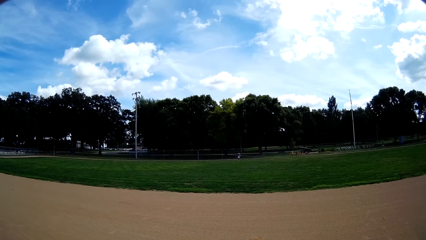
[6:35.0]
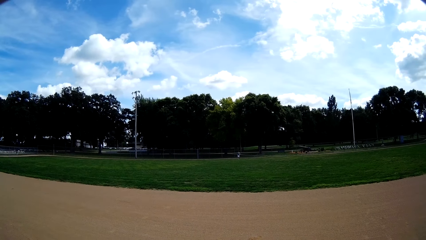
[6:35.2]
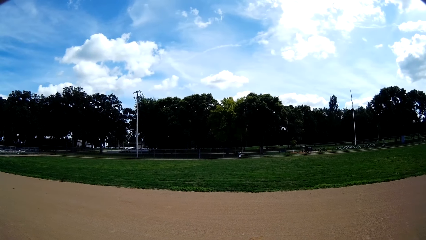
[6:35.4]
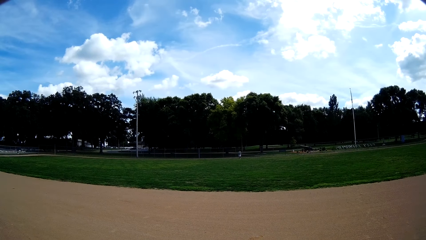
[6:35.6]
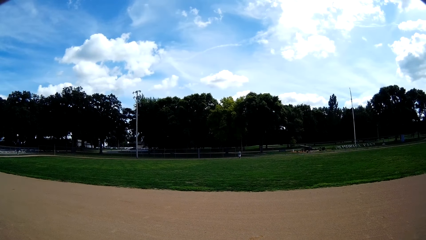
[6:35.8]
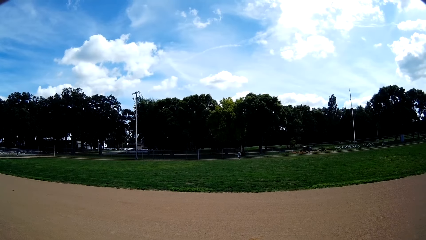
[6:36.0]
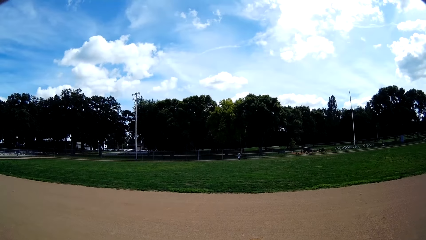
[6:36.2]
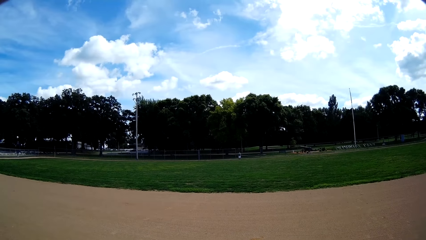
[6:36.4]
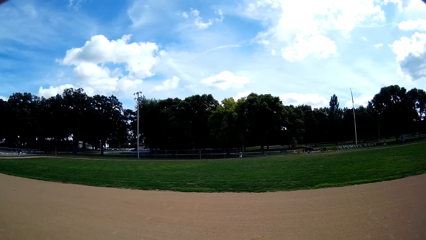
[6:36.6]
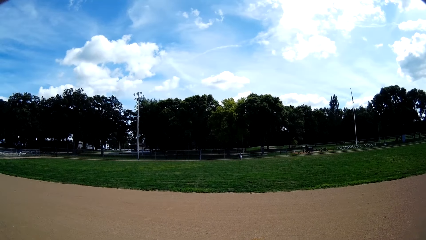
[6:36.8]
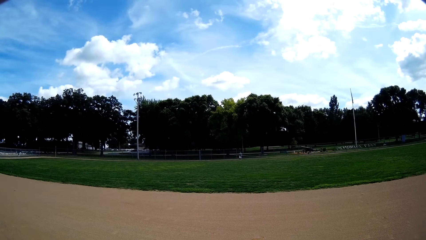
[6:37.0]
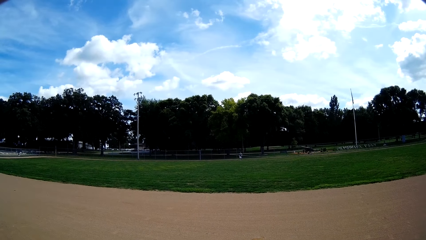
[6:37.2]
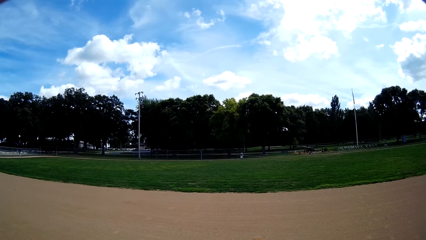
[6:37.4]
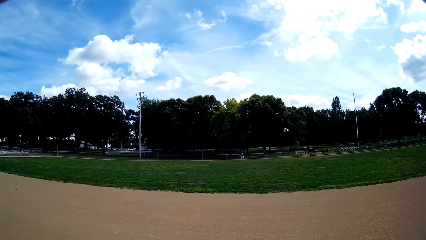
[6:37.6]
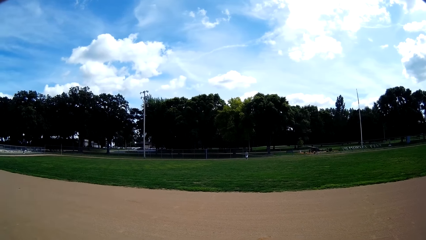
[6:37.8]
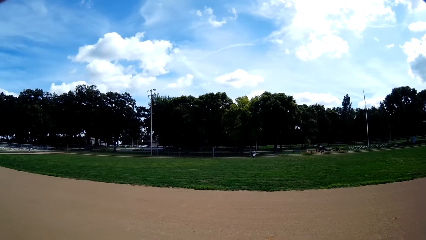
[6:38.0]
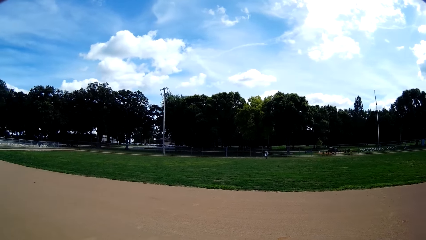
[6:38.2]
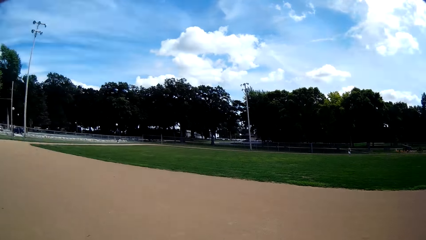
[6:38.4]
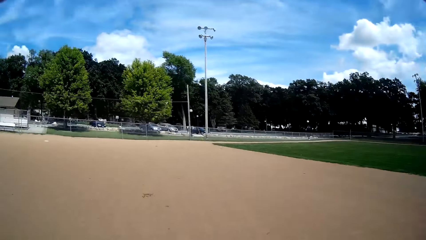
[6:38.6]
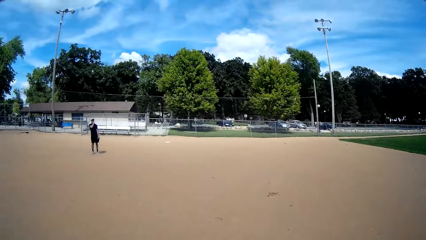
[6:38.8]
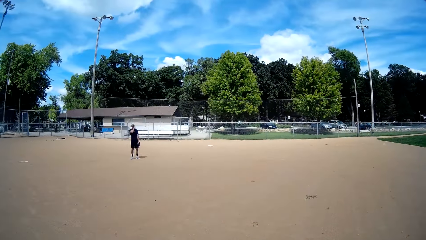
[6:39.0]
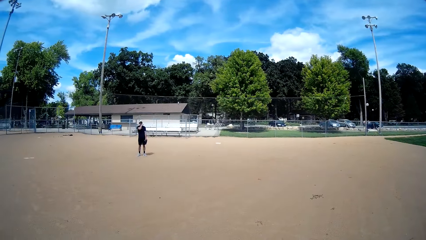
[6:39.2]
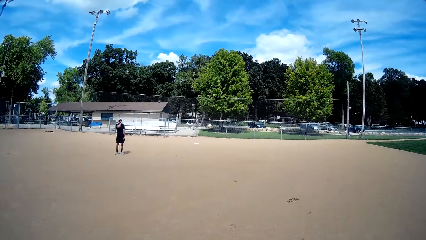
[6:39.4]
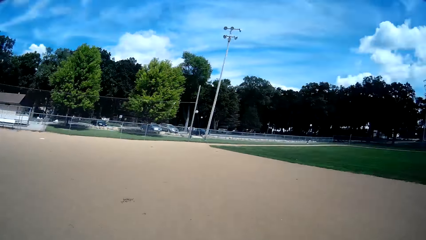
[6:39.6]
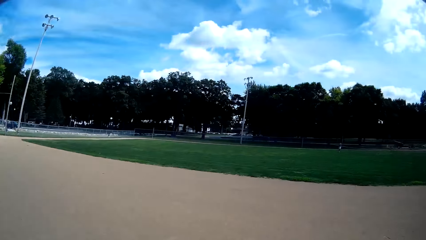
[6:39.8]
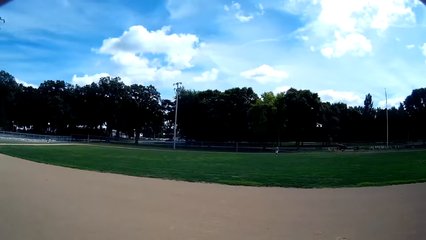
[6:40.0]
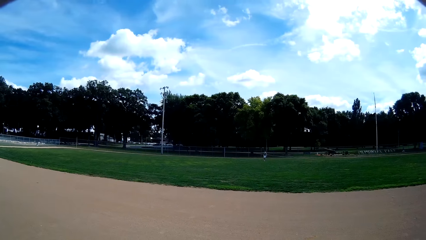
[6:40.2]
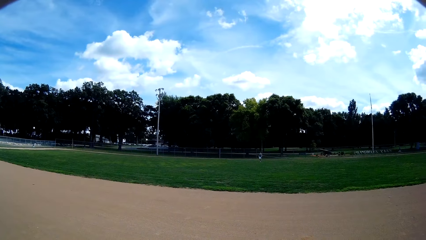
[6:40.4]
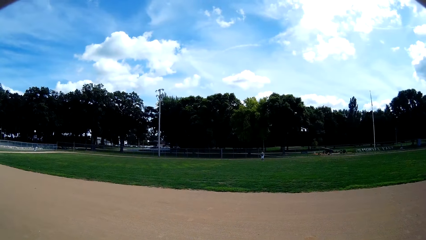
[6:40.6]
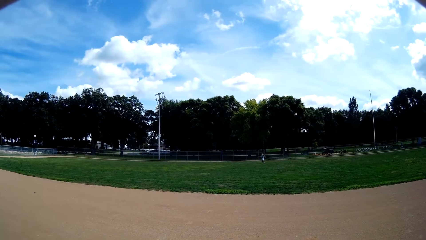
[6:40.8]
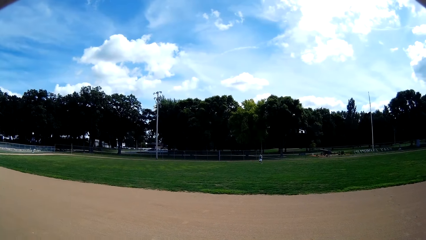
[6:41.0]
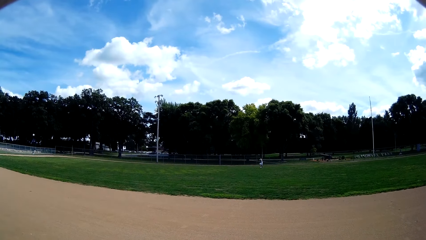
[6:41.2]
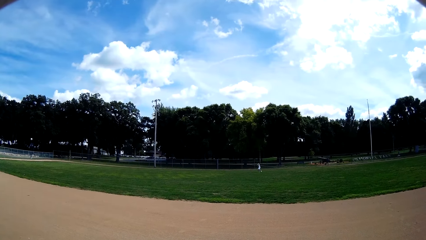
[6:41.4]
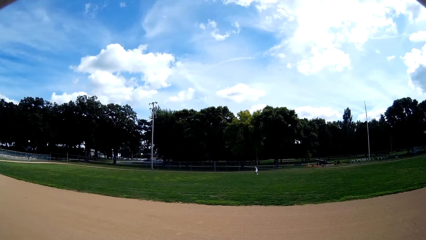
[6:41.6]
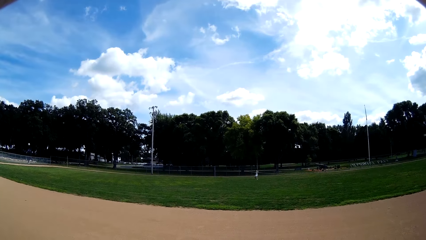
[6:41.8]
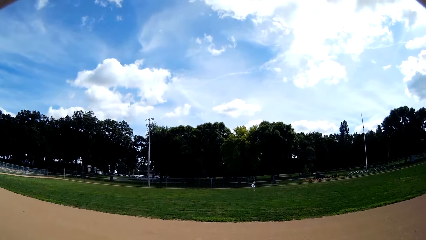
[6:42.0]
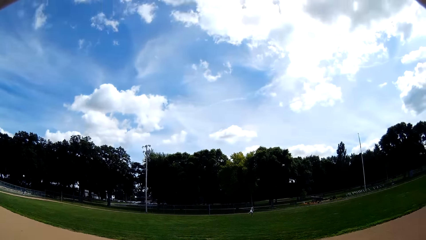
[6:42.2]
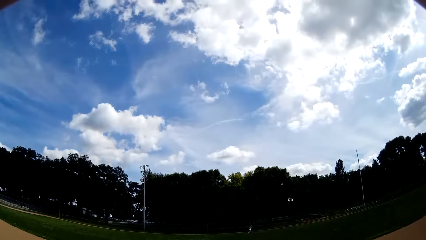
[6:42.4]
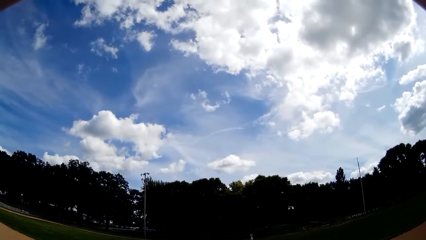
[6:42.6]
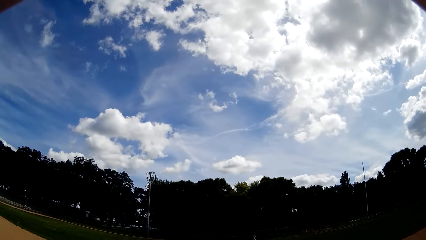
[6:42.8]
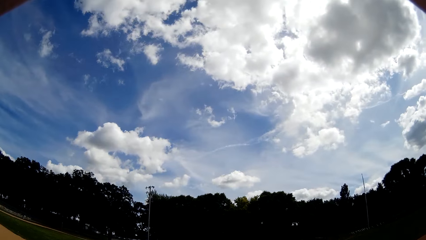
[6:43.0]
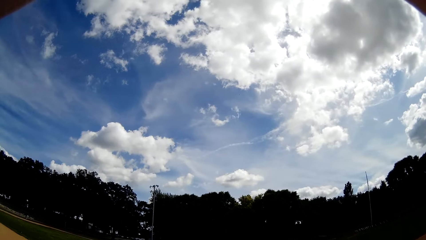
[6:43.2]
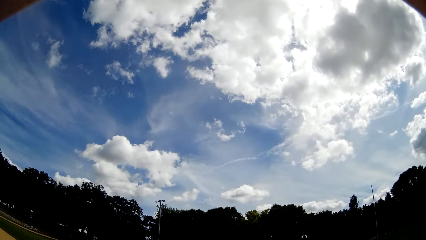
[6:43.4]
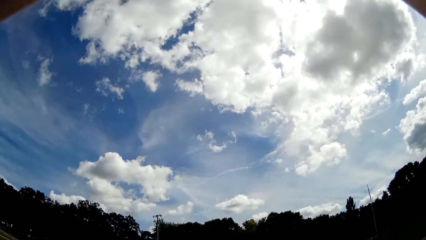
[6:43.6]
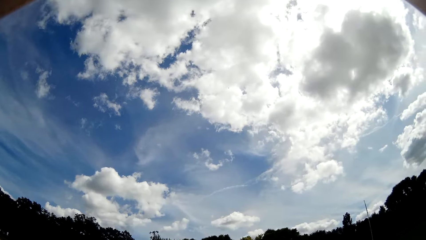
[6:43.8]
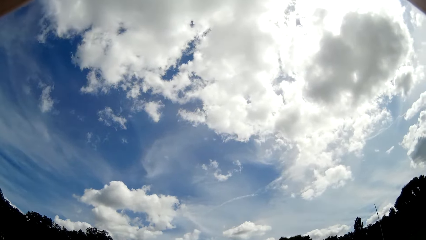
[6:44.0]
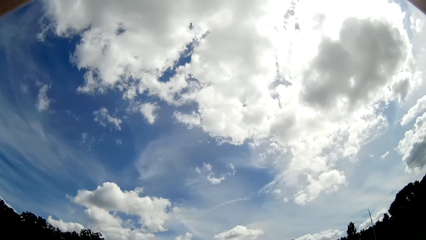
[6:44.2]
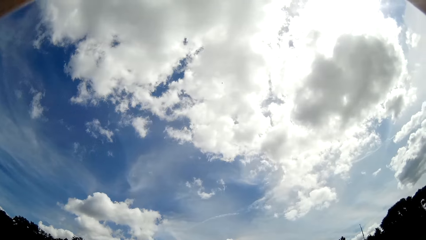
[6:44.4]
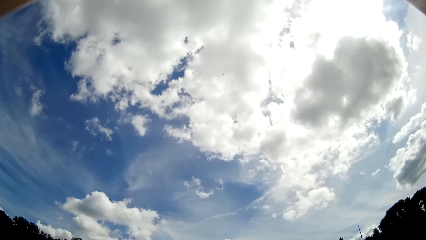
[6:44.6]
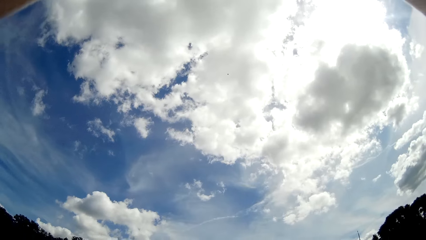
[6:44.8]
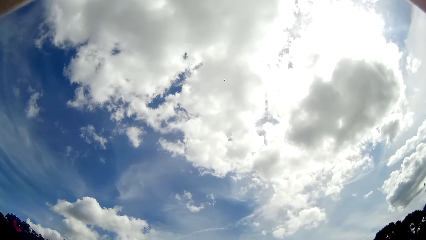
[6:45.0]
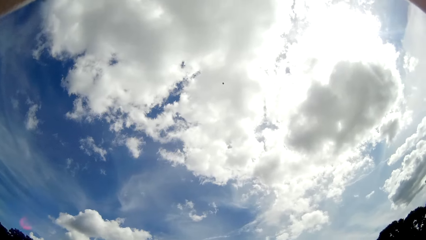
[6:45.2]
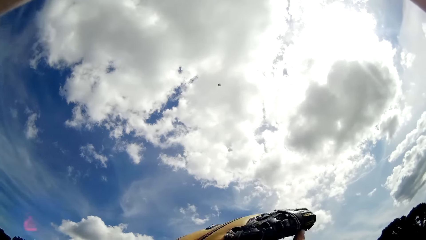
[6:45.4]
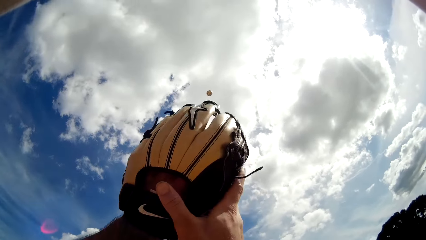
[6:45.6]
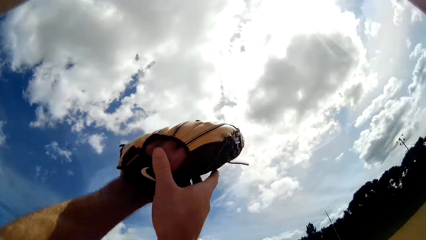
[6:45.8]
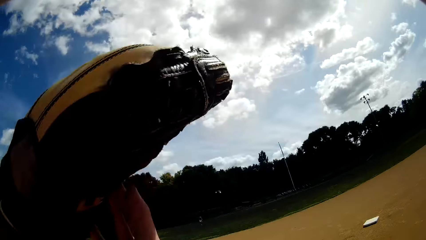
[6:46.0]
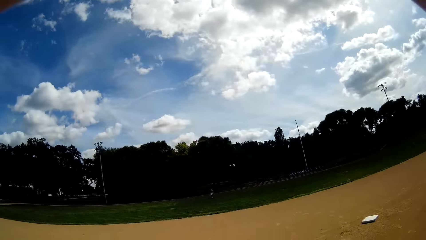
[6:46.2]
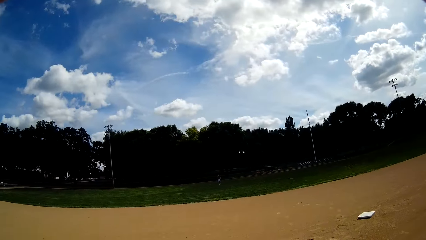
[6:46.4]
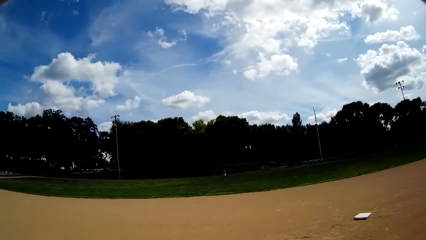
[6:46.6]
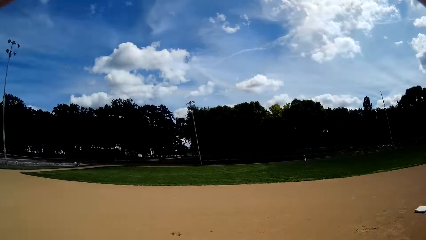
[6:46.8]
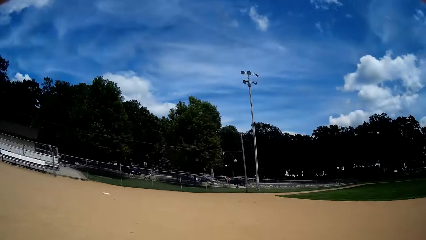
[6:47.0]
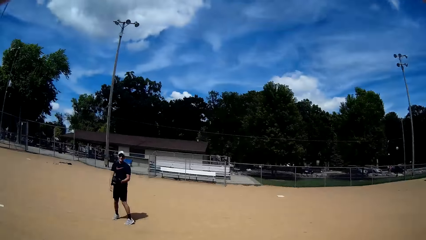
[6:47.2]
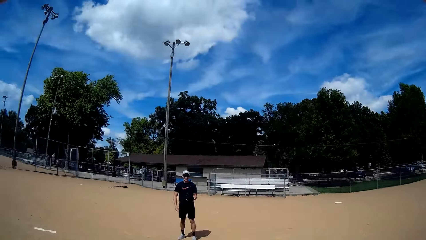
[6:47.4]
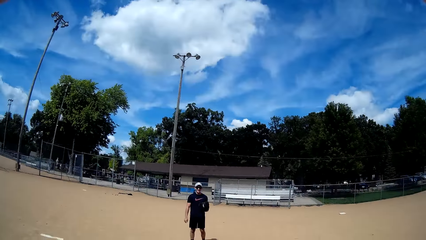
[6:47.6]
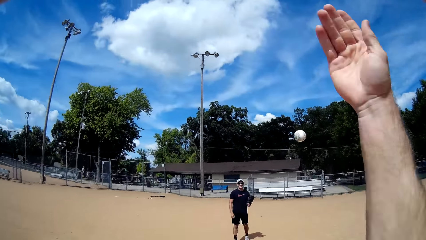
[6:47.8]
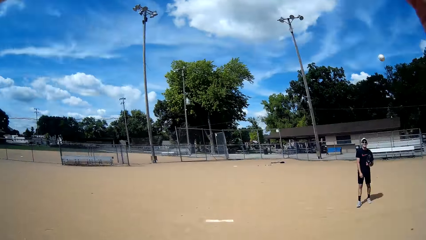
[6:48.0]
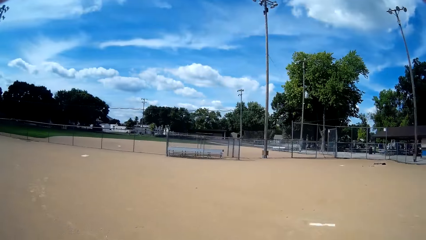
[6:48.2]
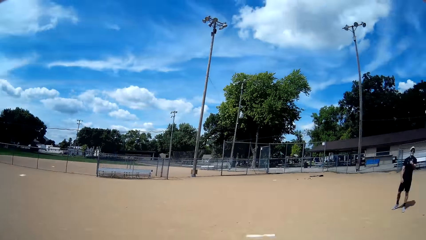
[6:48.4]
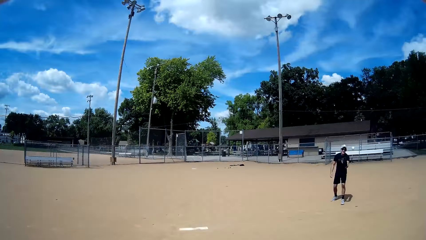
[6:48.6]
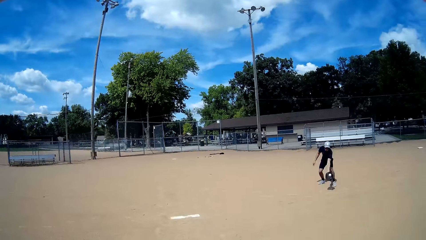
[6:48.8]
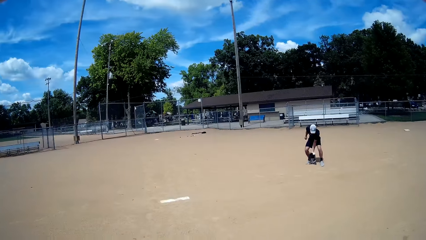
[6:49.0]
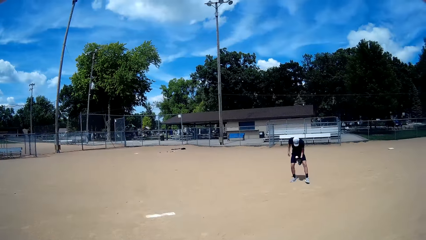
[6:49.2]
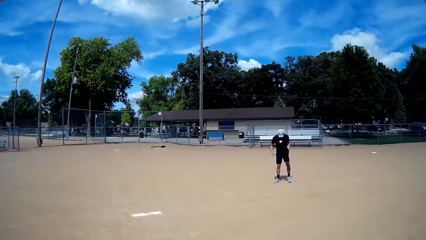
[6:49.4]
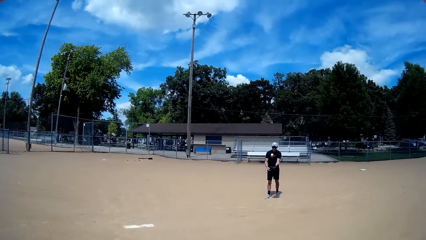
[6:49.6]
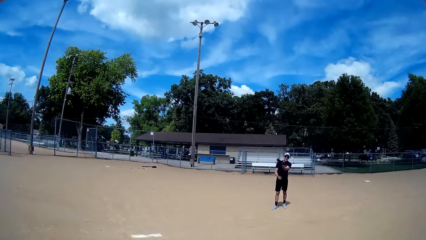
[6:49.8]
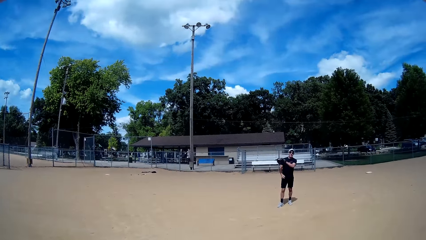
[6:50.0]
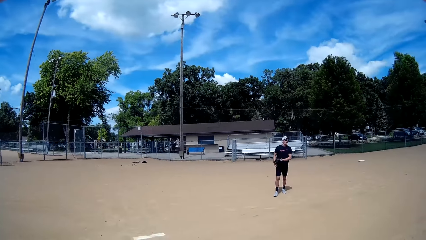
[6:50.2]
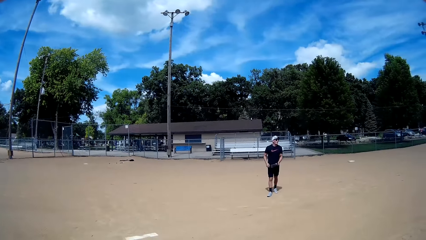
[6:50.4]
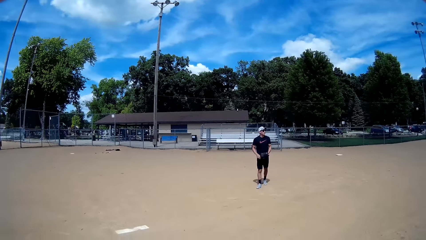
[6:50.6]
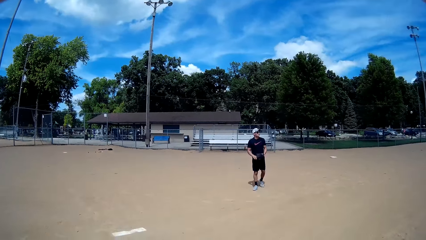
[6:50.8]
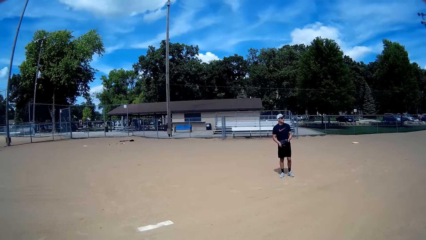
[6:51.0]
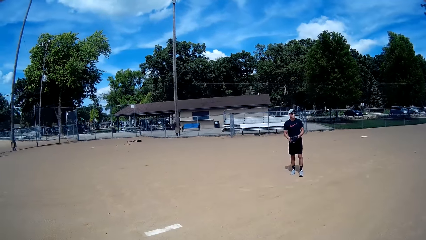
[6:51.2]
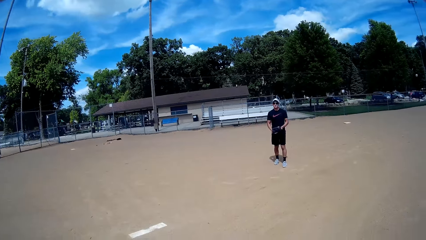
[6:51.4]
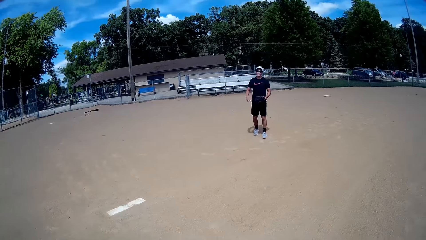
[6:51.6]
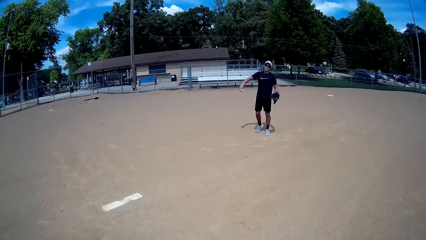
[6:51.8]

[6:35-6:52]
A man walks forward. The man hits the ball. The man throws the ball towards the camera wearer with his right hand. The camera wearer lifts the hand. He catches the ball with the baseball glove on his left hand. Another man walks around. The camera wearer throws the ball towards the other man. The other man picks the ball. The other man catches the ball with the baseball glove on his left hand. The other man interacts with the camera wearer.
